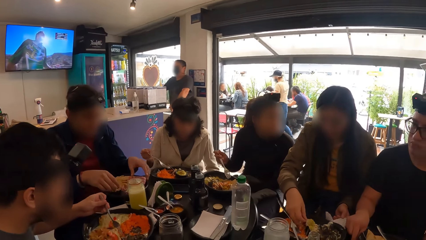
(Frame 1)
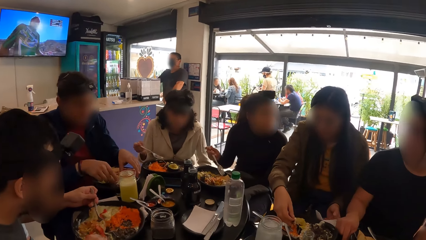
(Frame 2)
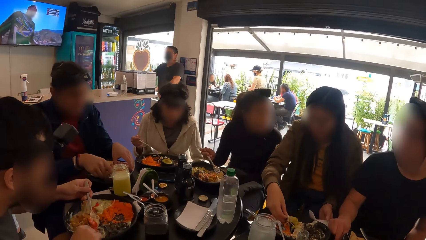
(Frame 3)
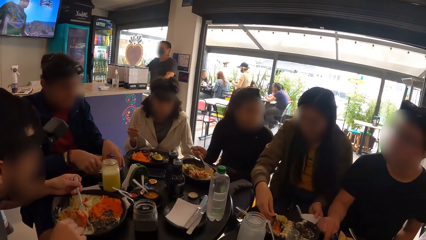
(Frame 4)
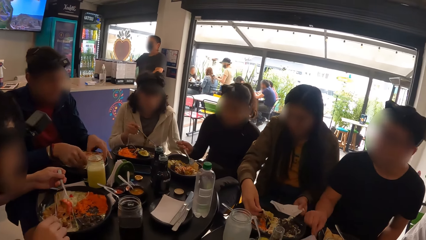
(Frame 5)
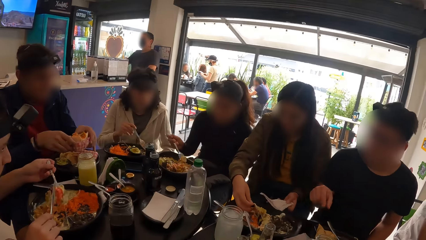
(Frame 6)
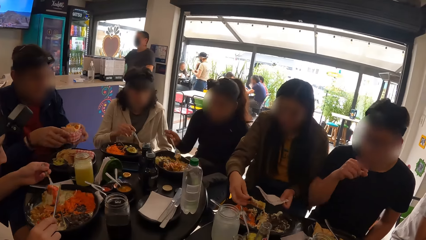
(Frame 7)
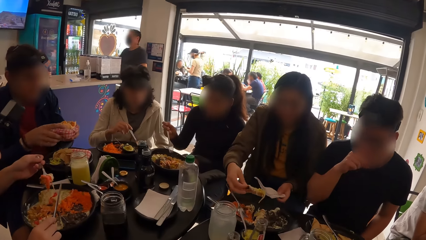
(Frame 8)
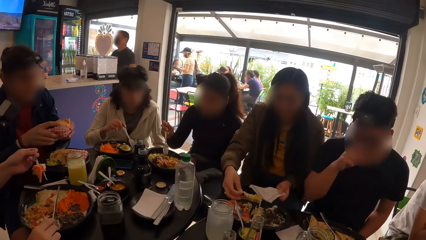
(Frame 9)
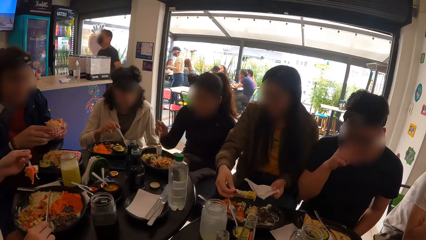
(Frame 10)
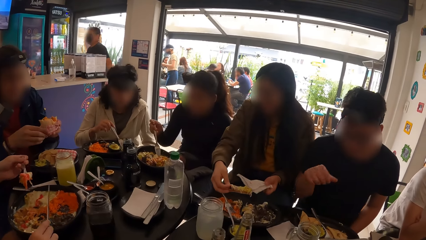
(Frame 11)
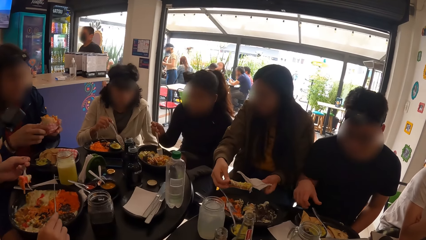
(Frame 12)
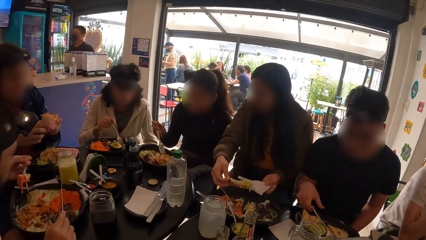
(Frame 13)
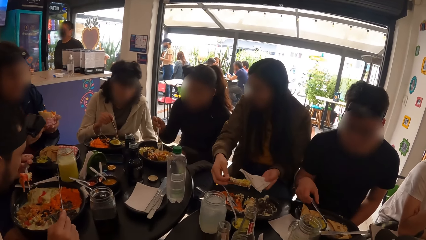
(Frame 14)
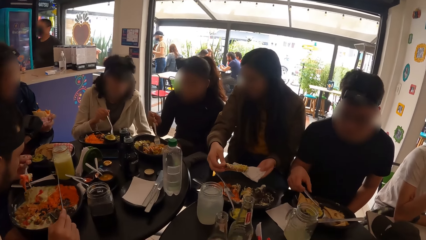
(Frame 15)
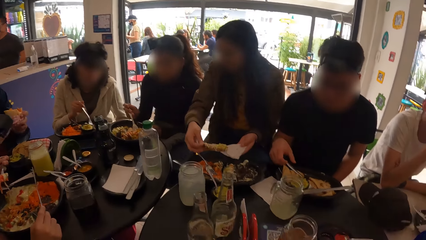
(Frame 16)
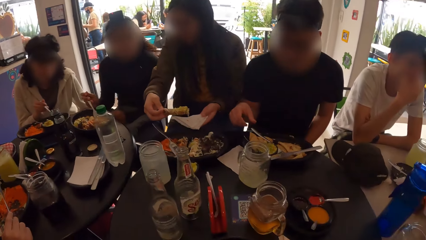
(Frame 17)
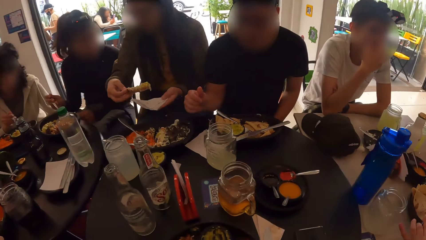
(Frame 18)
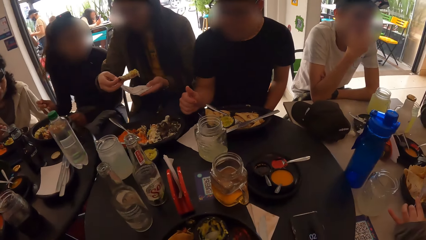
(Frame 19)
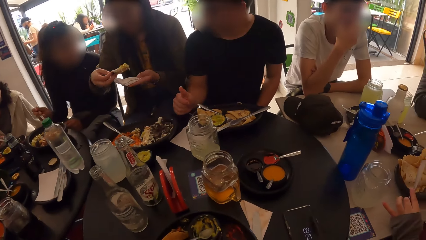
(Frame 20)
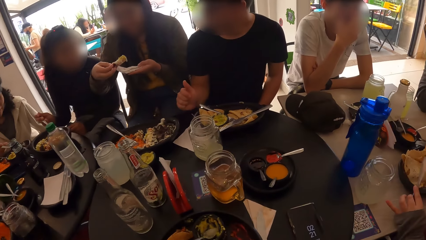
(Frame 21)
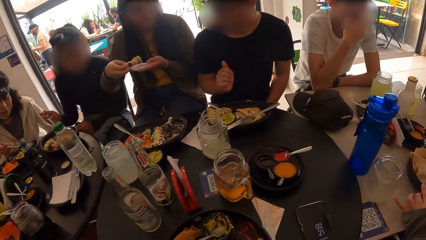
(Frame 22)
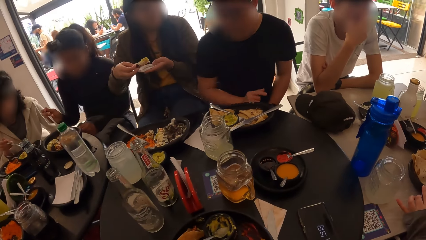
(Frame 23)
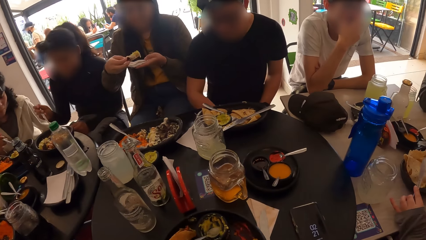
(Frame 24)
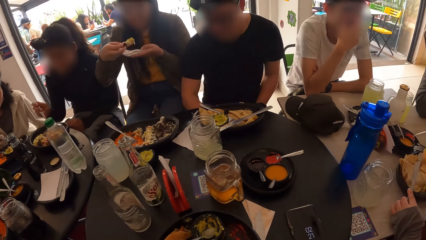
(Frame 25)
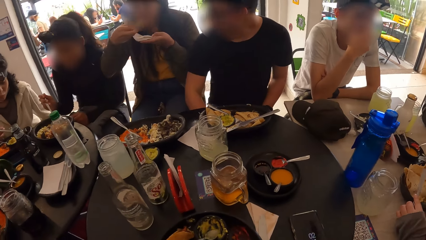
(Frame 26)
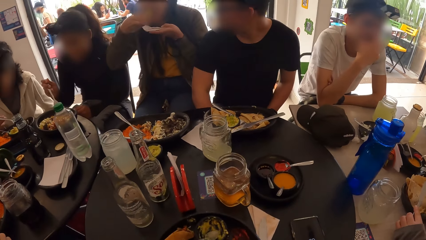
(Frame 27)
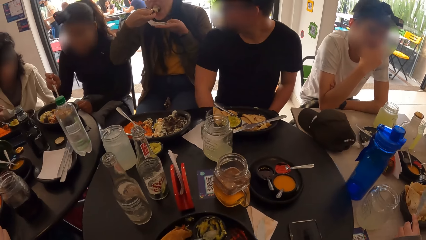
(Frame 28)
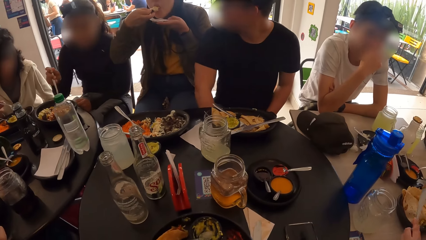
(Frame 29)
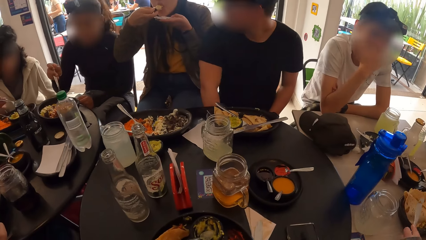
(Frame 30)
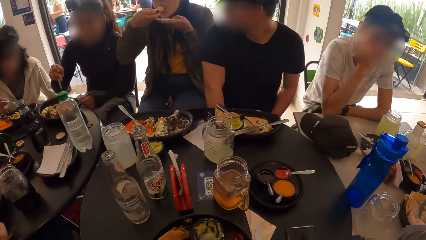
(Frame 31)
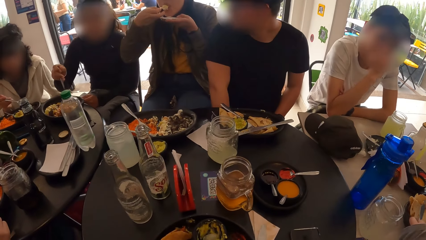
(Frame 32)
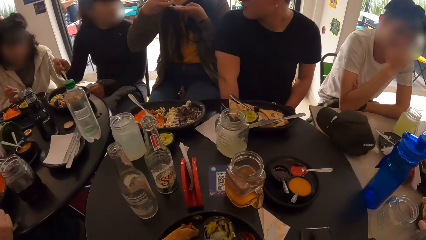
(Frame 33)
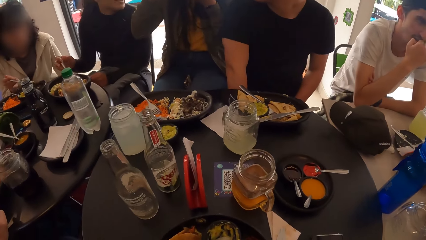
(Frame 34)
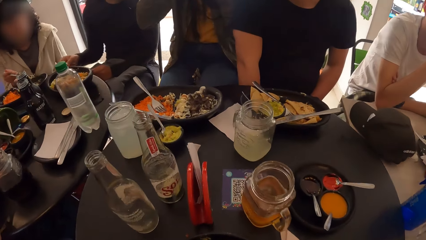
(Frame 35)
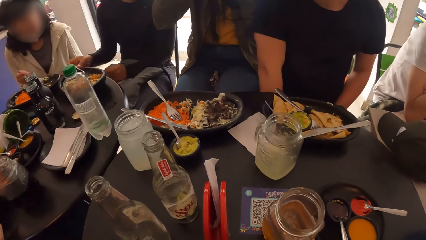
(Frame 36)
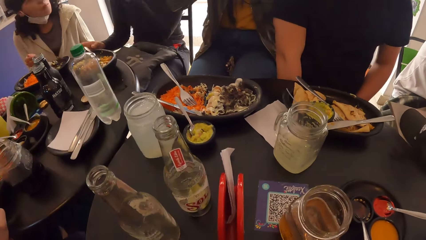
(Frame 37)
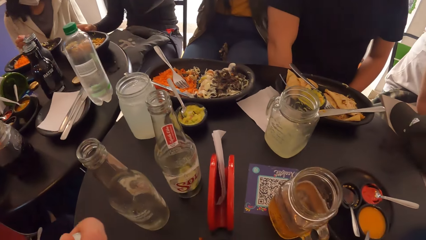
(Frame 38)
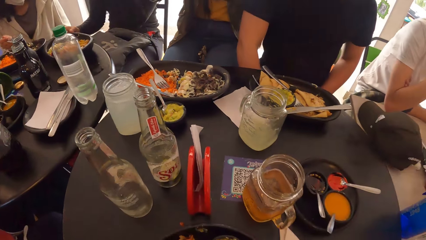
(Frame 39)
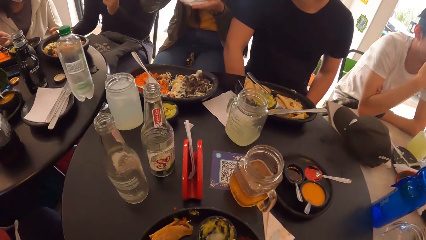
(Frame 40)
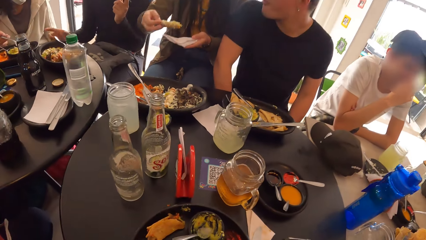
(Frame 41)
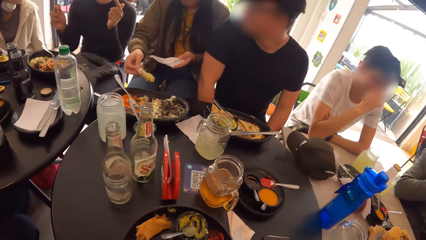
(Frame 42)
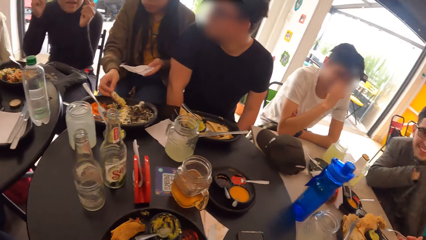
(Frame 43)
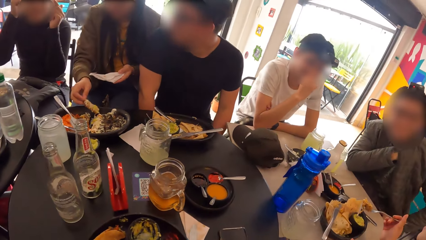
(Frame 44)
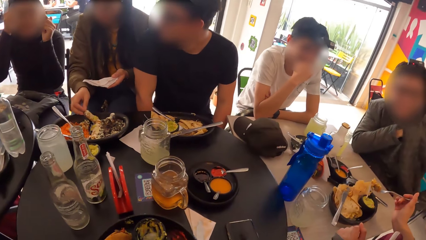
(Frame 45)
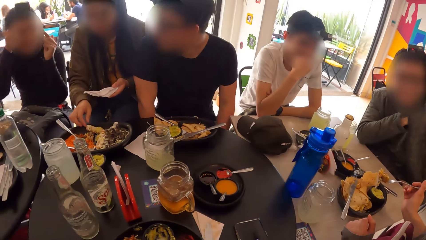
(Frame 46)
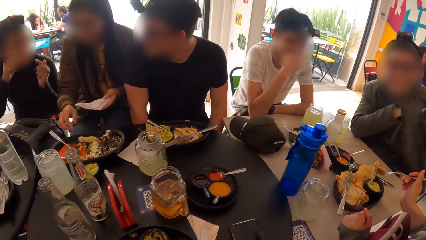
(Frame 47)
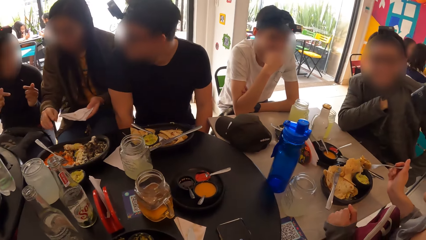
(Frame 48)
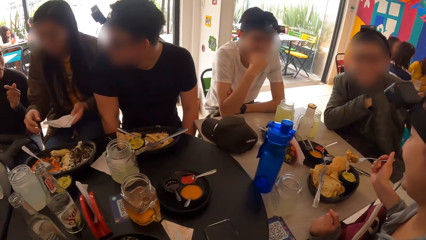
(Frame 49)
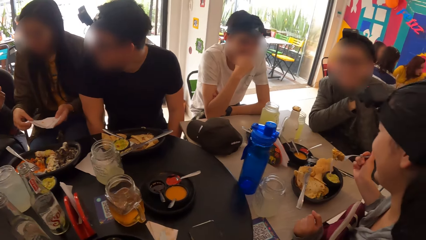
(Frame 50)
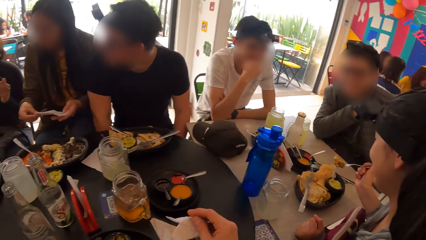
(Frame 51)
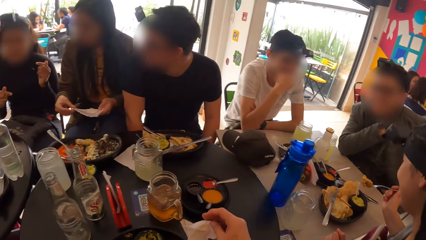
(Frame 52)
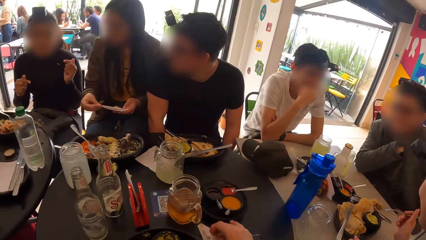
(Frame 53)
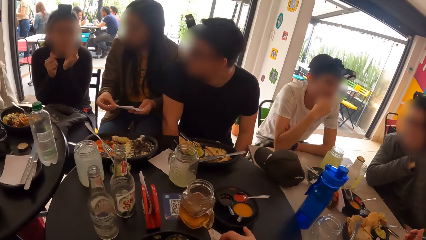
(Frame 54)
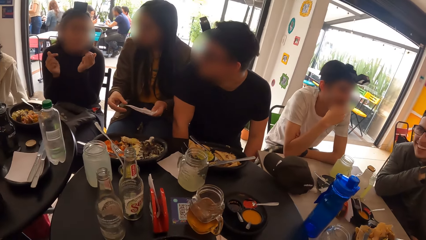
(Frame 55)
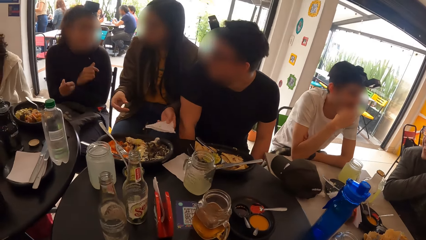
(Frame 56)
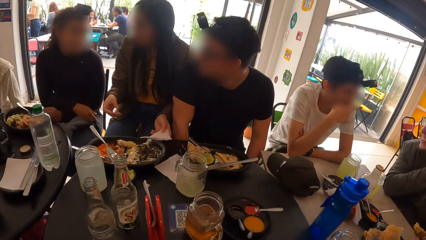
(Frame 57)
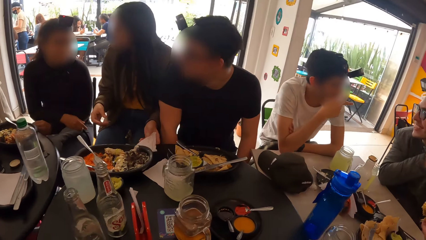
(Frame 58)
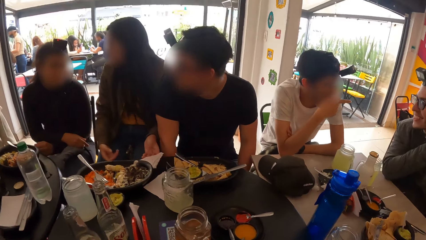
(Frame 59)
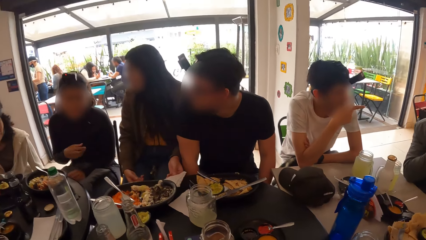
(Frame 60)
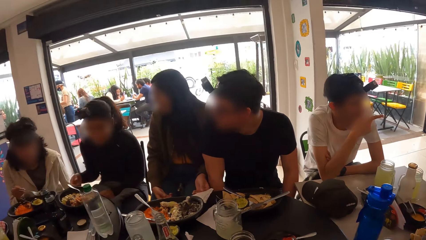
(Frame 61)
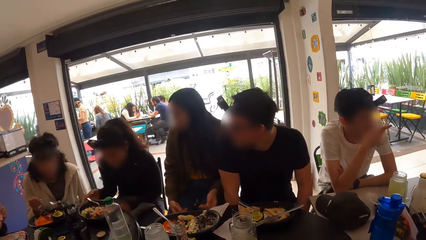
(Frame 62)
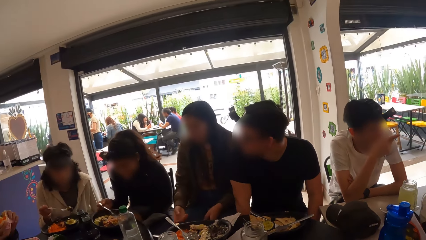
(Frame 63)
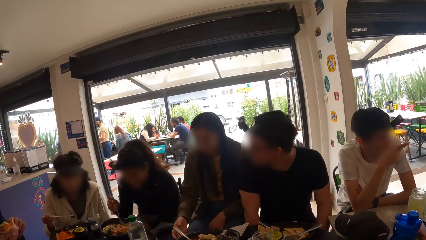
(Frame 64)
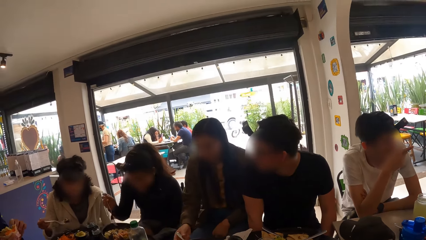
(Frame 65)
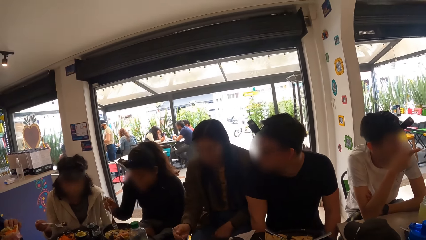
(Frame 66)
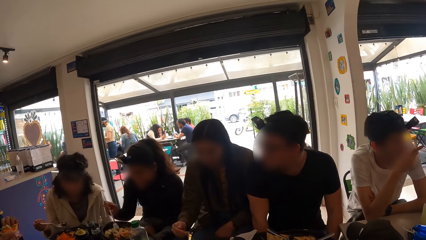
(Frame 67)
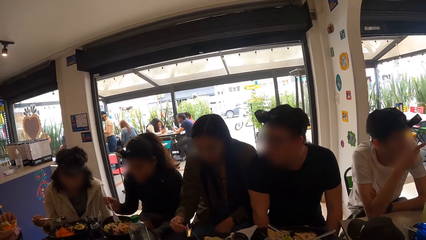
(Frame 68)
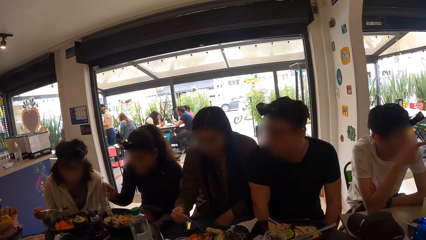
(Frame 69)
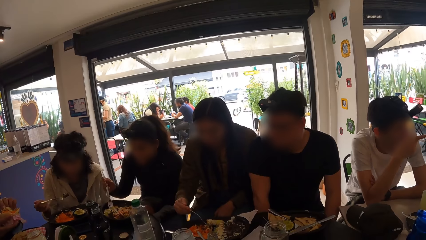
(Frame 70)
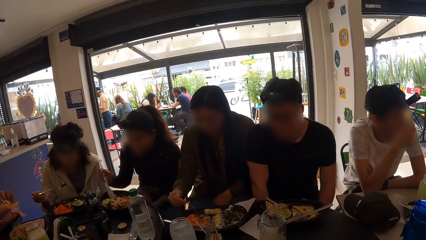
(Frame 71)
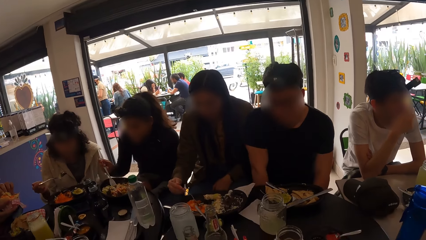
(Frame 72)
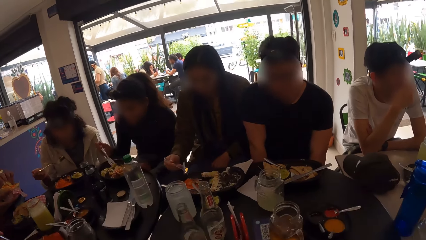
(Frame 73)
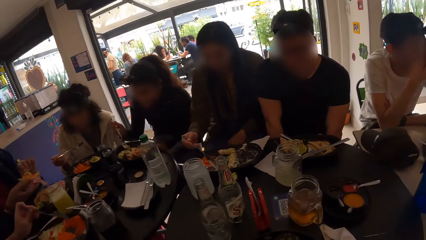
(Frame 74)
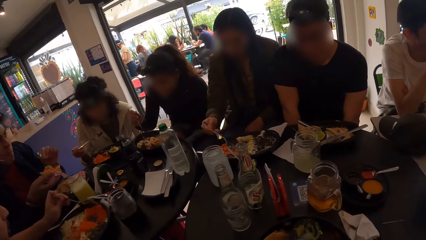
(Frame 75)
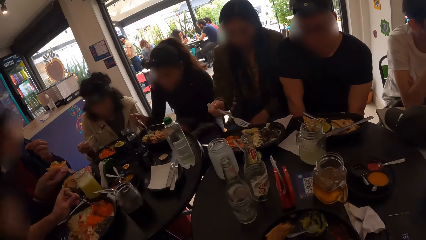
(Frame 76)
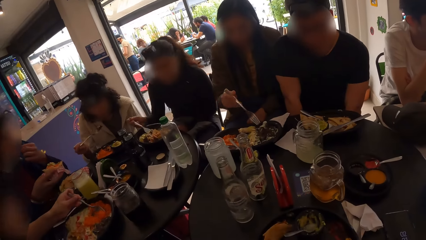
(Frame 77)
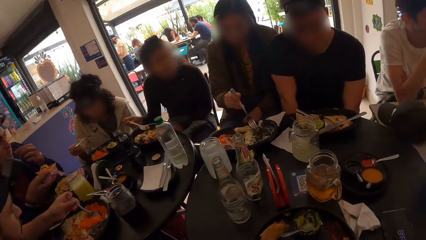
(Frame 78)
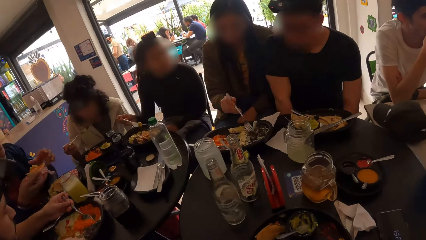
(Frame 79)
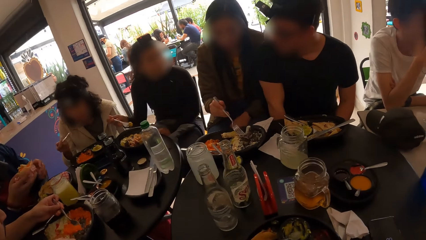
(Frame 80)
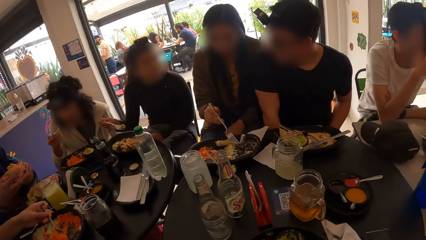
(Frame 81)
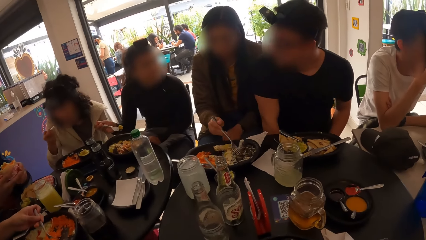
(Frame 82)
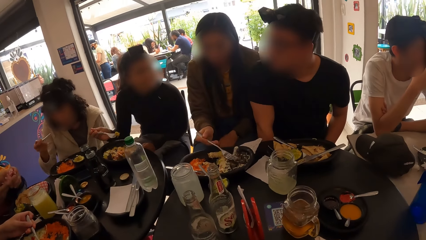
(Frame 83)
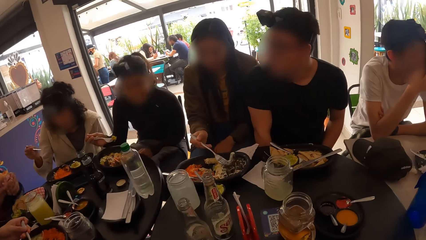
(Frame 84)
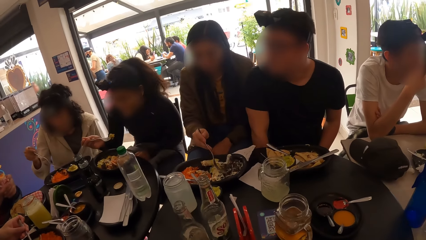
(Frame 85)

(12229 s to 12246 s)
A woman packs food from the plate with her right hand with a tissue in her right hand. A man picks food with both hands. The first woman eats the food in her right hand. She drops the food in the plate with her right hand and drops the tissue on the table from her left hand. The camera wearer drops a tissue on the table with his right hand. He looks around the restaurant. The first woman picks a fork with her right hand. Another woman eats food with a fork in her right hand.
